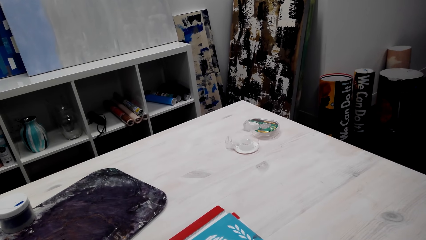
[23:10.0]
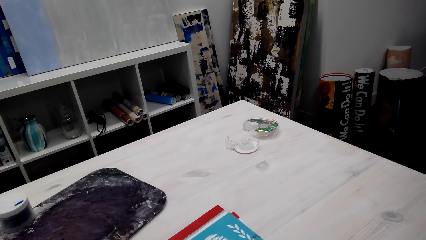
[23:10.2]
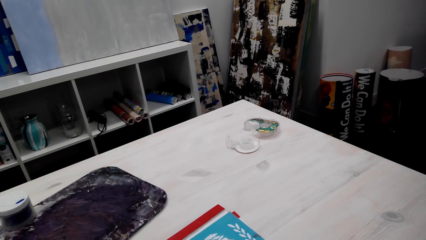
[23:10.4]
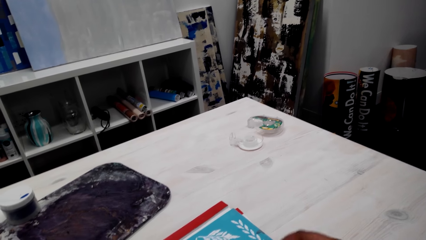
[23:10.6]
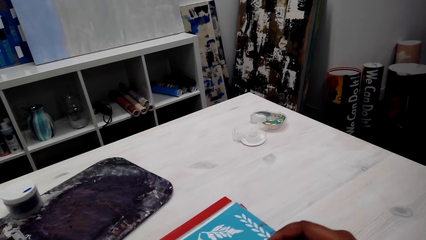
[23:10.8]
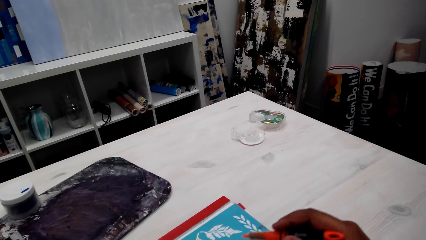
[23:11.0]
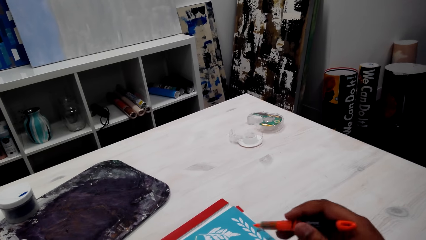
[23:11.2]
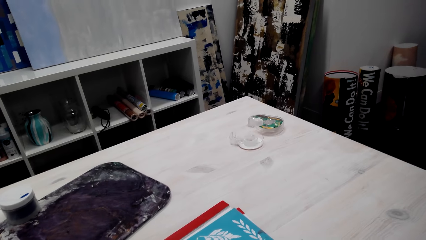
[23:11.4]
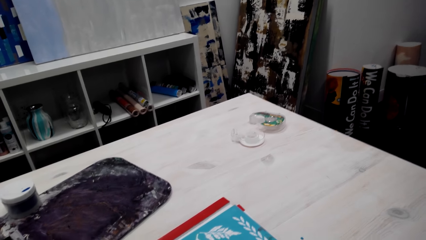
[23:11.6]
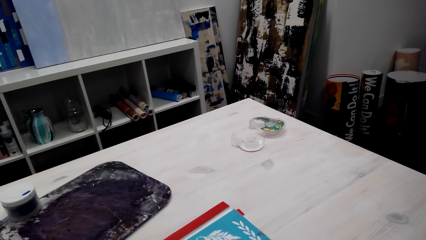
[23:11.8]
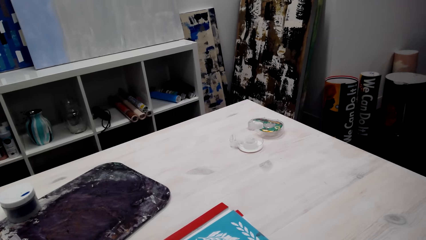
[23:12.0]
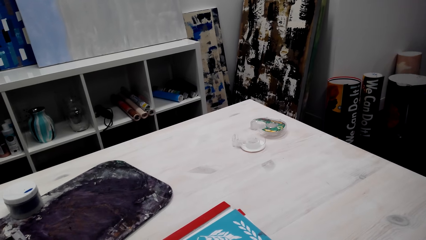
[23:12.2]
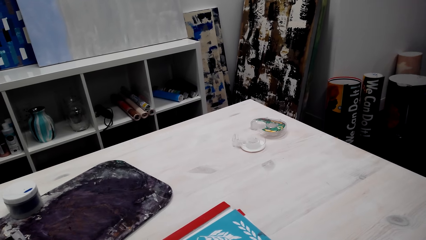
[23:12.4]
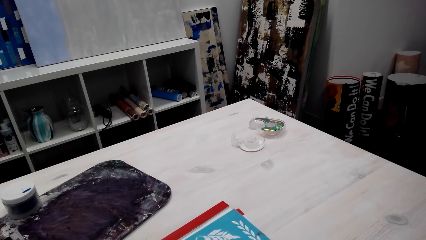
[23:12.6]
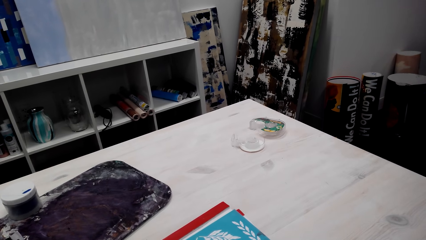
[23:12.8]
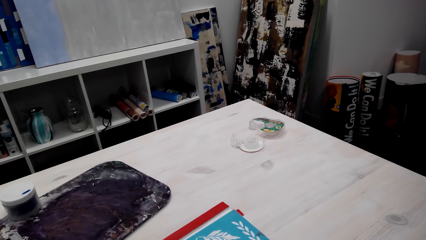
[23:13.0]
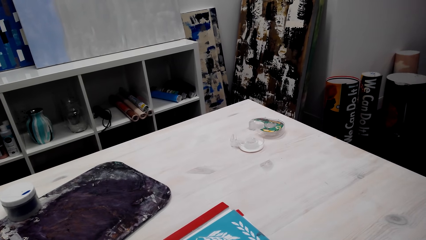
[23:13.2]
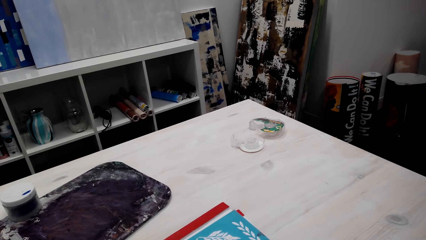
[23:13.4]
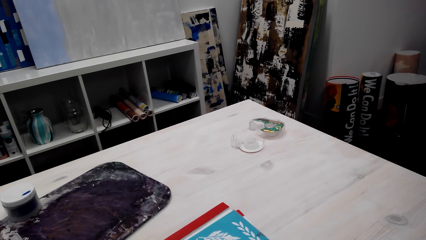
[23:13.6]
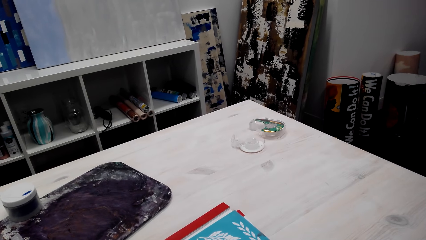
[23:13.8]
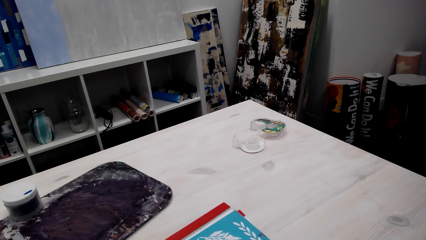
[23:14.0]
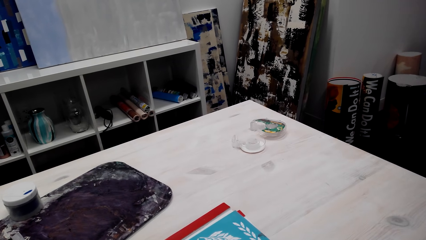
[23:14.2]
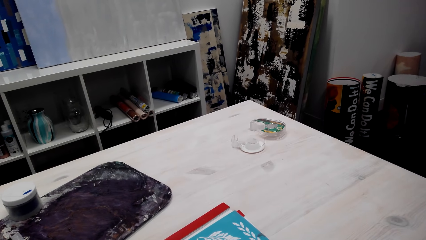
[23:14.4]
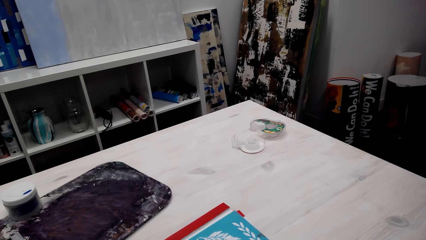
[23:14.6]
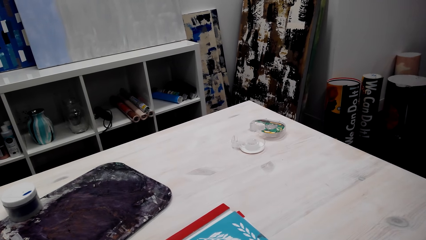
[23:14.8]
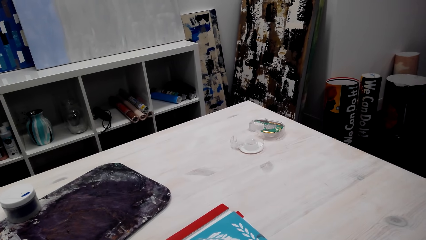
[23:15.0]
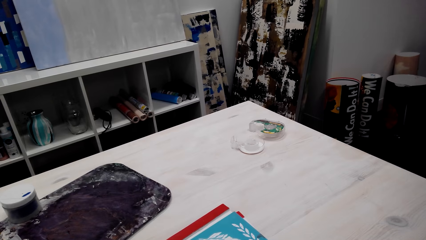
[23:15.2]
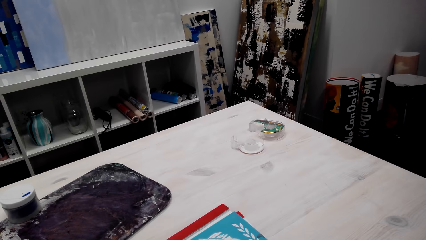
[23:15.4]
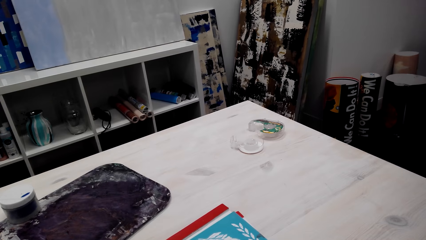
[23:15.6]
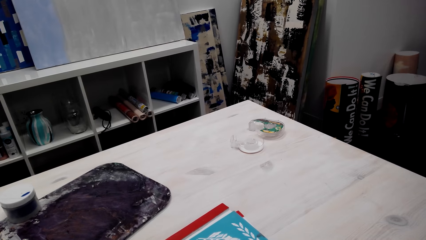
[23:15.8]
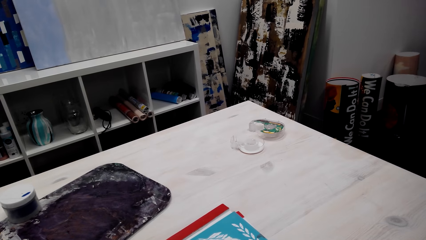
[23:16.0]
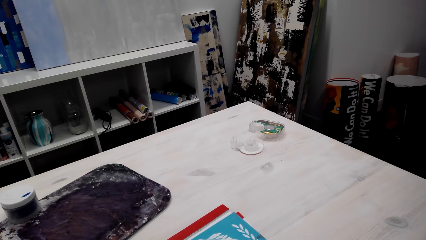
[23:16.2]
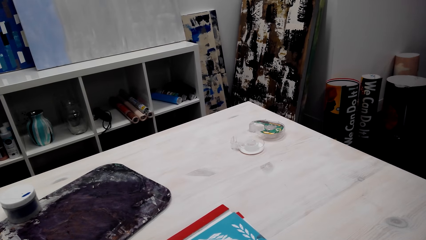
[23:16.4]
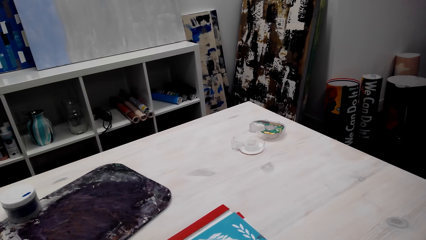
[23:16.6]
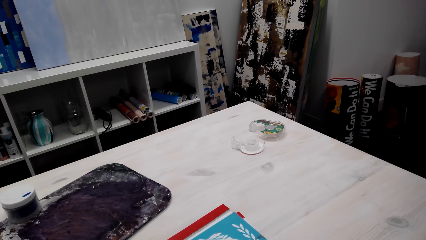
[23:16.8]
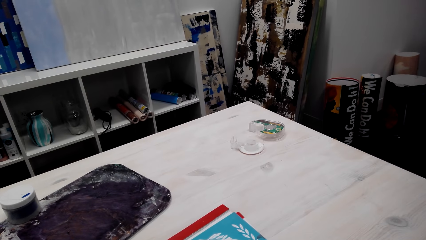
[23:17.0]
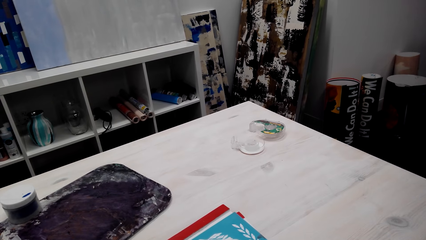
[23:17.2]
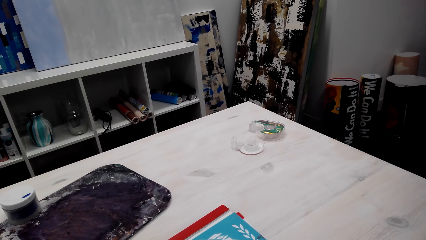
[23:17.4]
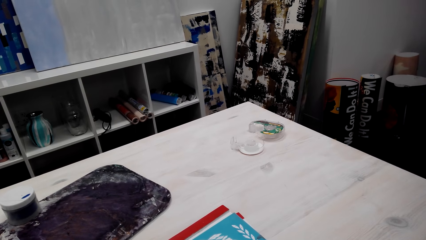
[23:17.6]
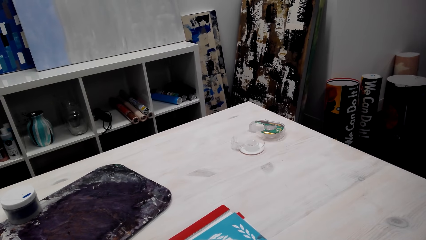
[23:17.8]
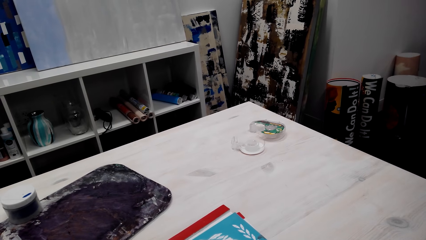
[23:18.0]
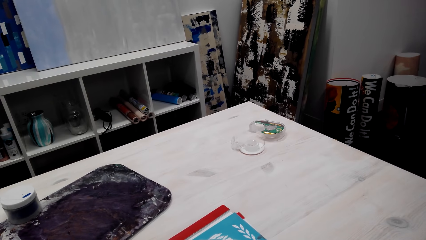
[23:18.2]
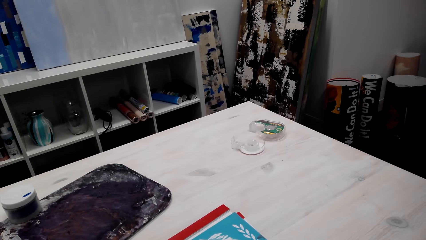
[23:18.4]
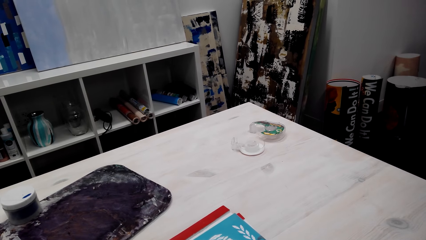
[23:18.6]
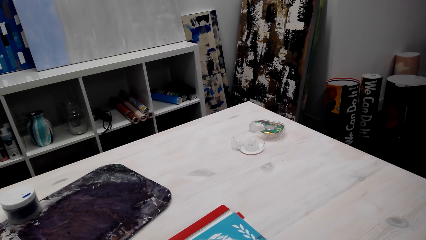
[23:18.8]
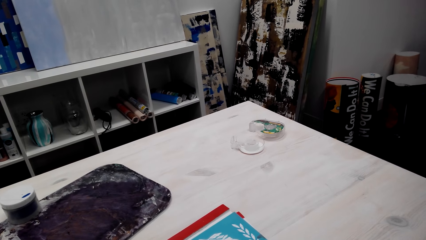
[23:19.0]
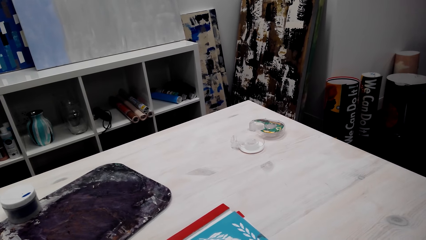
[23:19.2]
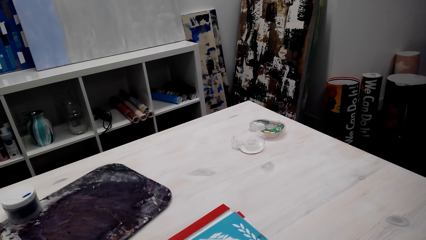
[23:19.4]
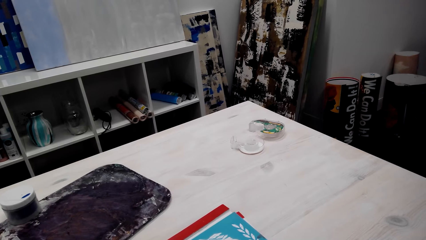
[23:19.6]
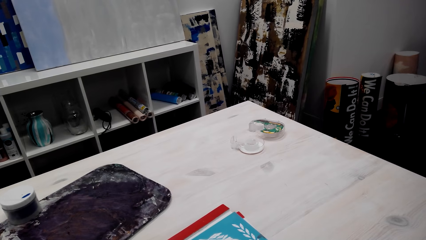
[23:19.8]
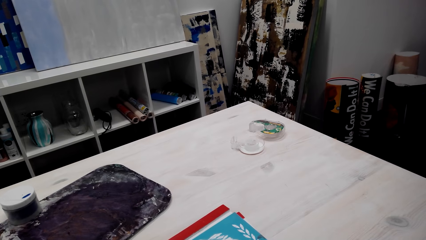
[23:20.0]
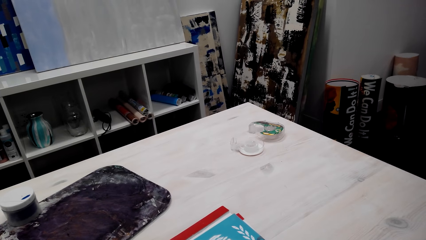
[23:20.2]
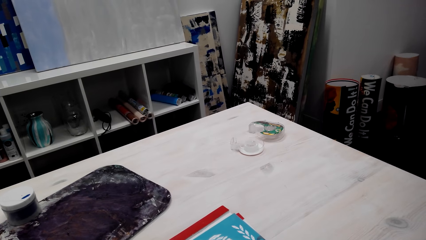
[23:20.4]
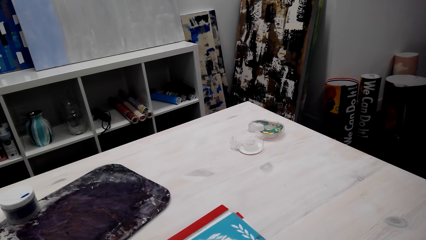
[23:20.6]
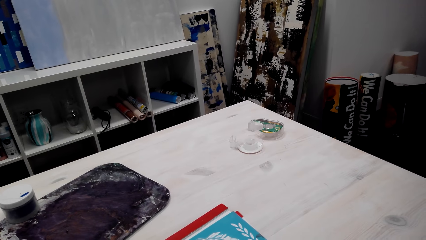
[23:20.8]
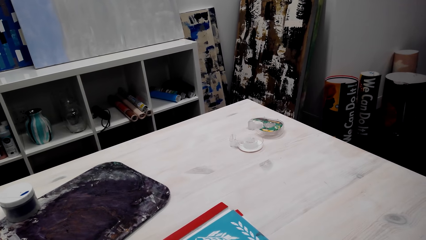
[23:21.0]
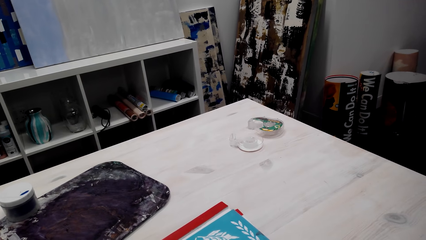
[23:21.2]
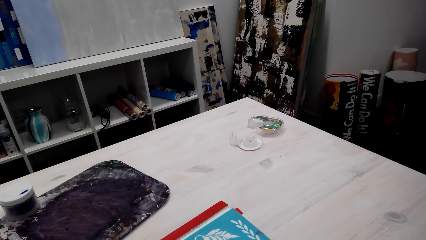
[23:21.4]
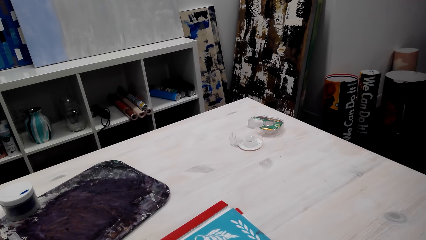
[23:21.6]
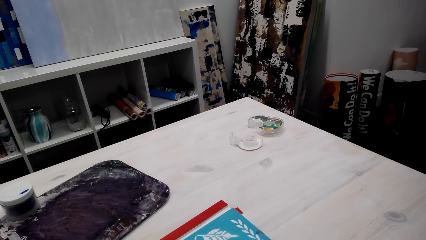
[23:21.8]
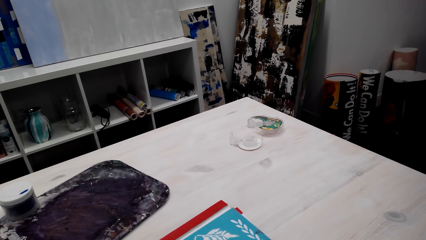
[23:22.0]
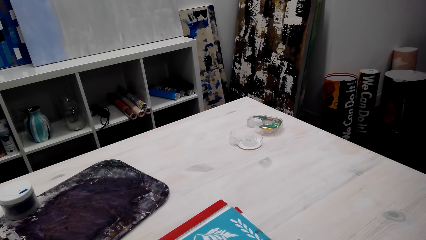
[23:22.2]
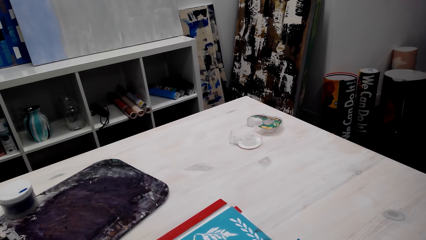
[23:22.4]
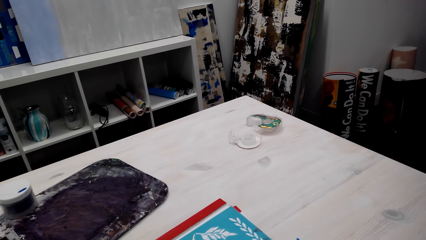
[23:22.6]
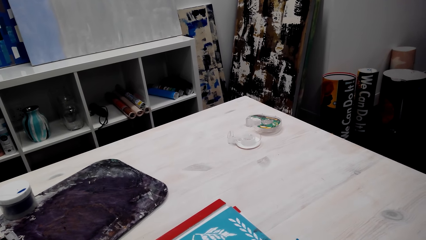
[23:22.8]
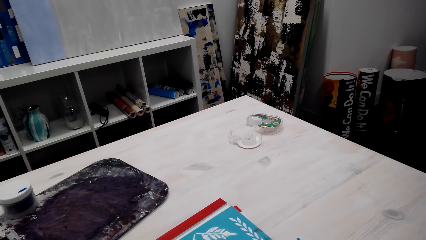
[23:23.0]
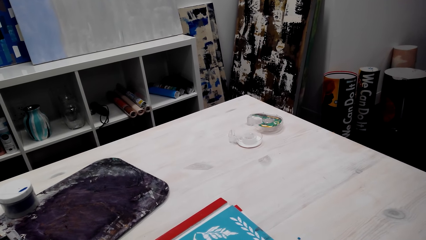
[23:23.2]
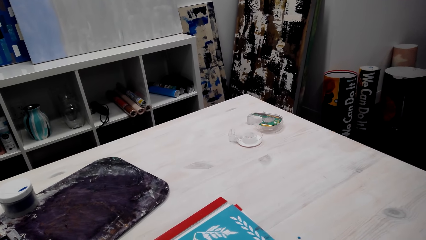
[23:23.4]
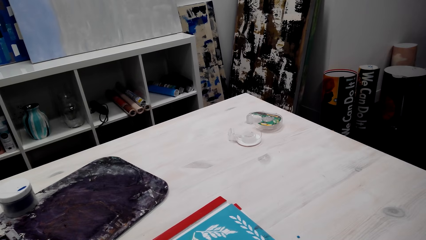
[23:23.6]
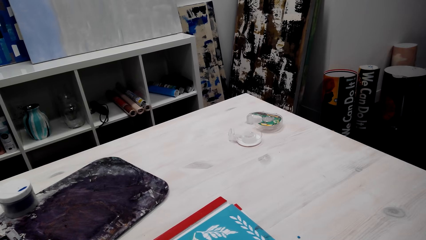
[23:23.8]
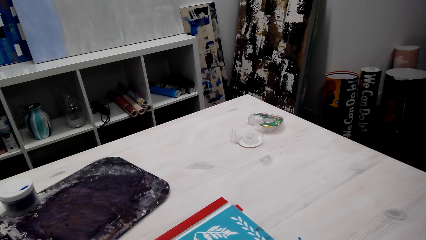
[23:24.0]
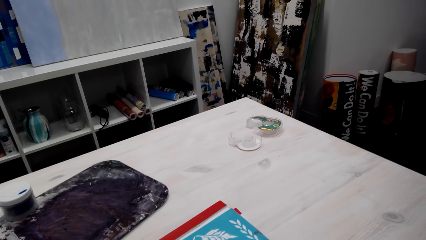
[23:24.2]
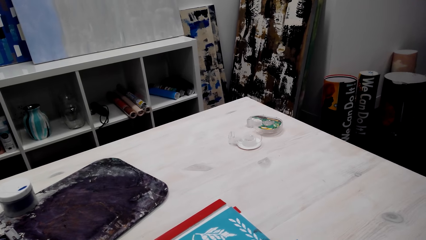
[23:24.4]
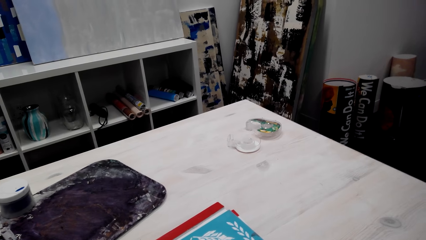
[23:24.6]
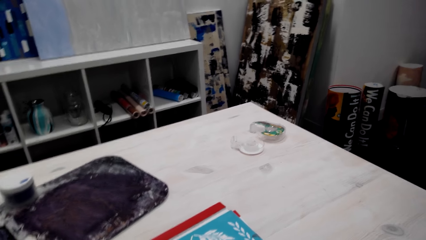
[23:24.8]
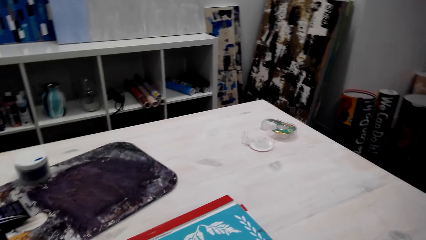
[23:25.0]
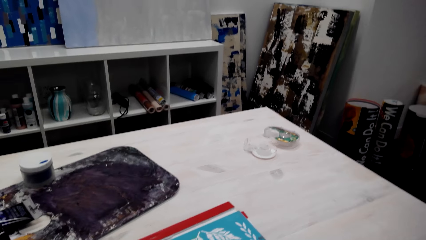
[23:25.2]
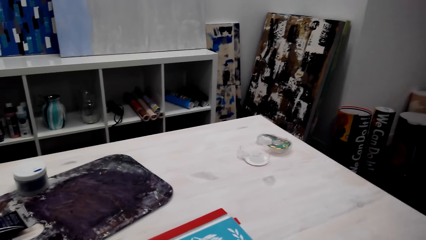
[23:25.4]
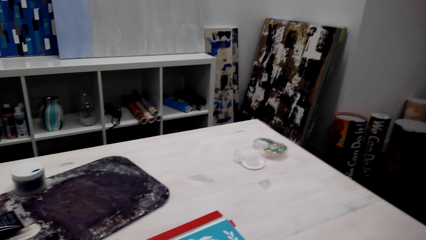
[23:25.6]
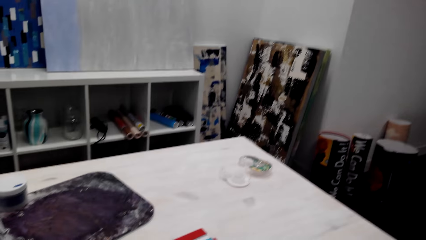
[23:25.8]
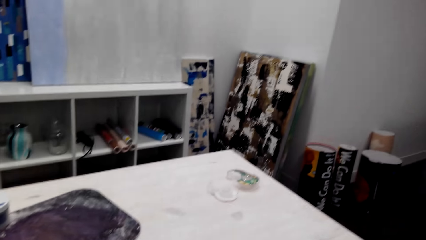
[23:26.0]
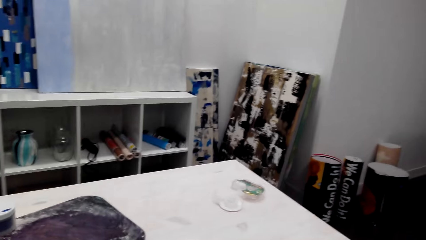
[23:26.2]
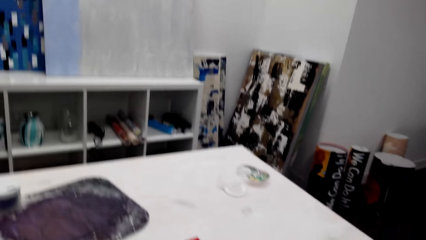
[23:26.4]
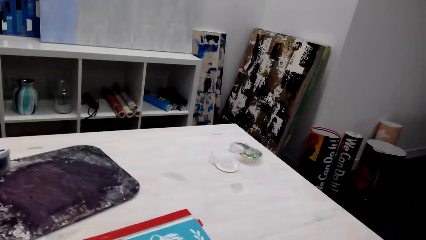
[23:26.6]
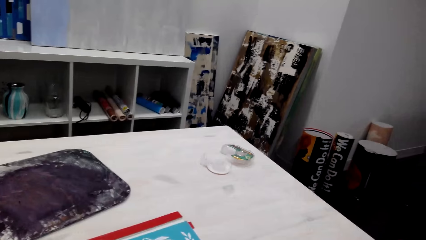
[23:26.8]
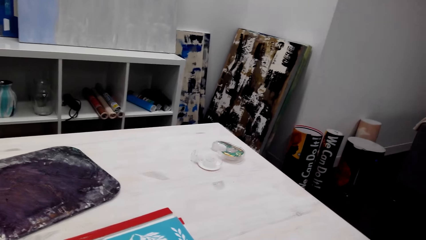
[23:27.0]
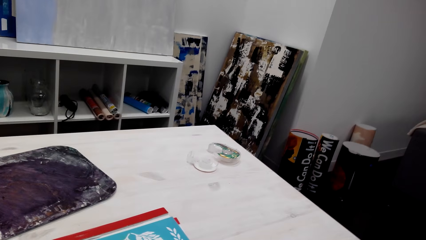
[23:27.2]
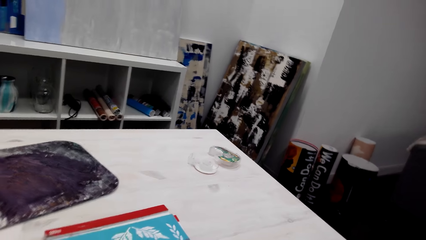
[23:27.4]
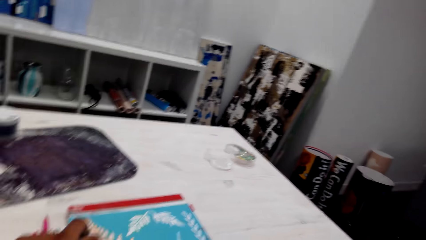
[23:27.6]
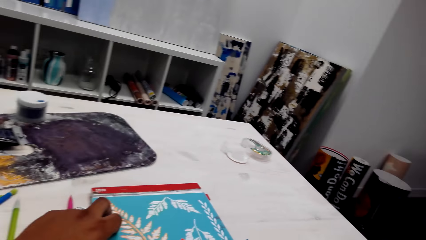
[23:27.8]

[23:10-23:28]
The camera wearer moves his hand. He talks to himself.
